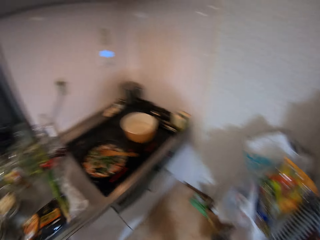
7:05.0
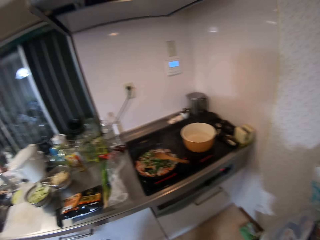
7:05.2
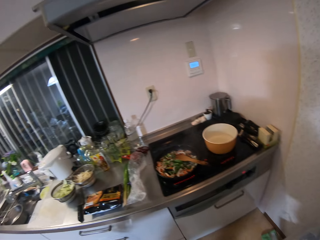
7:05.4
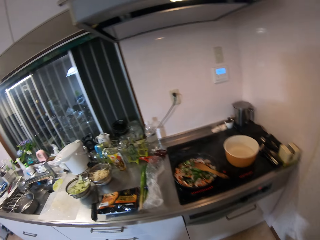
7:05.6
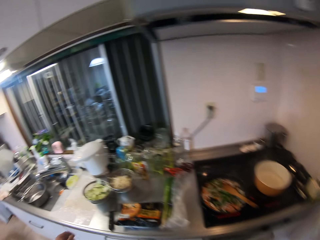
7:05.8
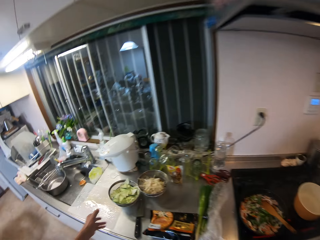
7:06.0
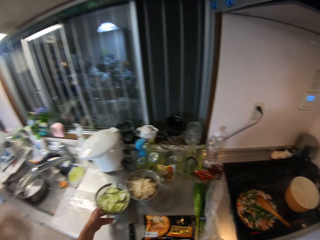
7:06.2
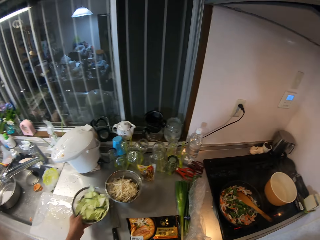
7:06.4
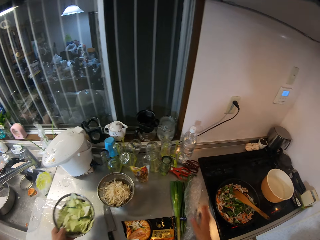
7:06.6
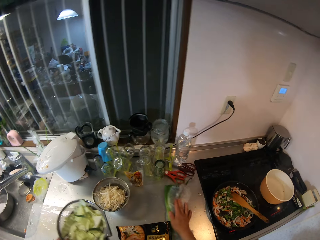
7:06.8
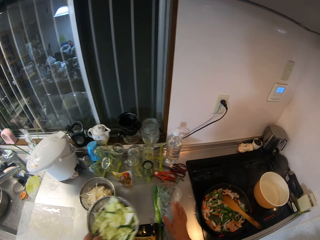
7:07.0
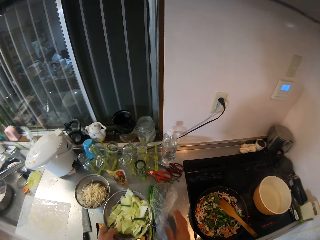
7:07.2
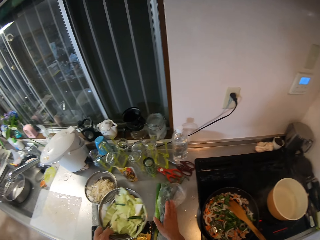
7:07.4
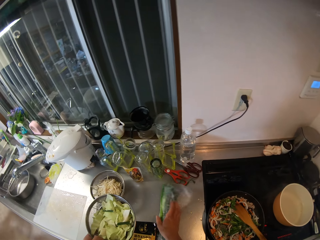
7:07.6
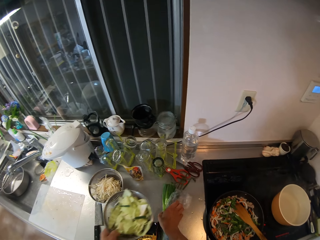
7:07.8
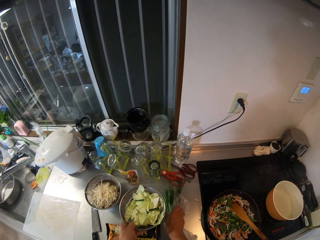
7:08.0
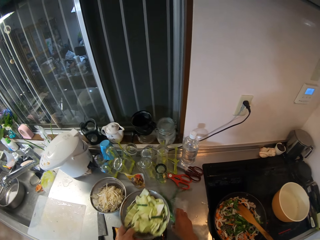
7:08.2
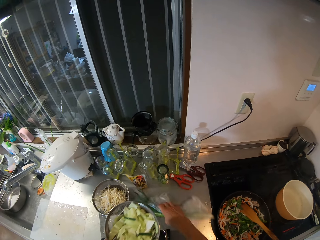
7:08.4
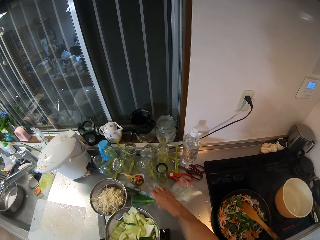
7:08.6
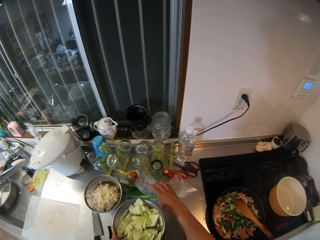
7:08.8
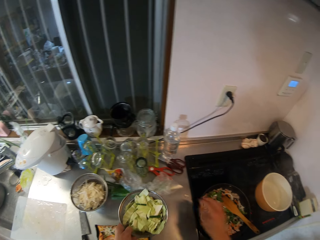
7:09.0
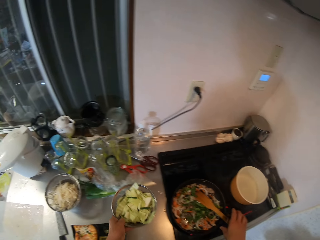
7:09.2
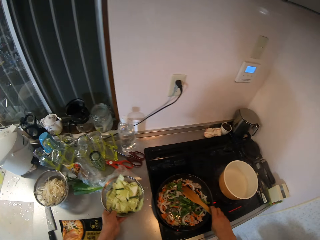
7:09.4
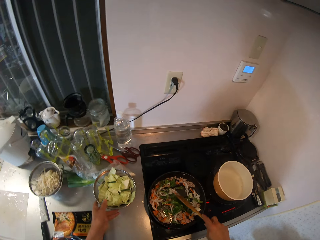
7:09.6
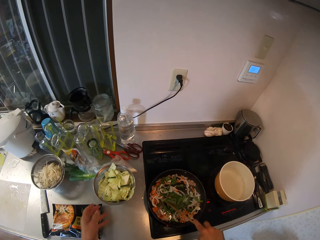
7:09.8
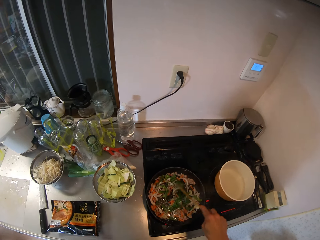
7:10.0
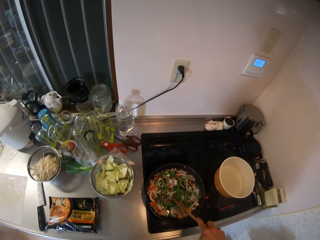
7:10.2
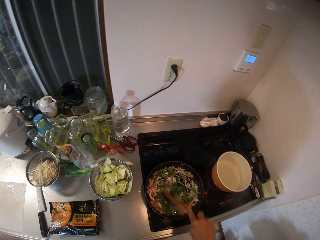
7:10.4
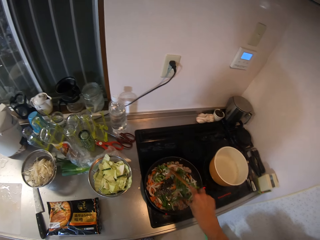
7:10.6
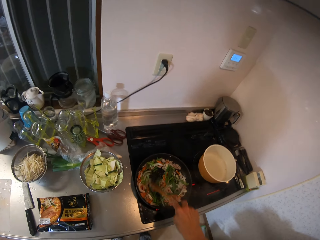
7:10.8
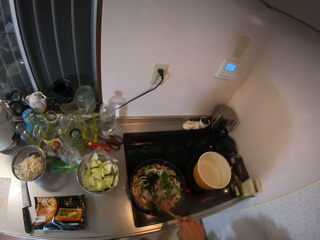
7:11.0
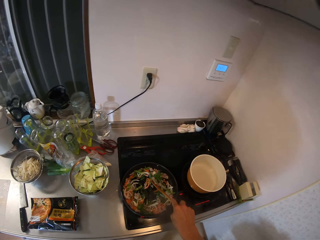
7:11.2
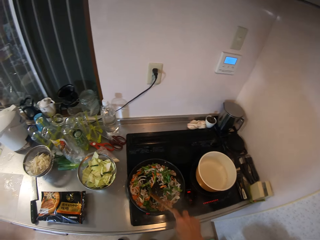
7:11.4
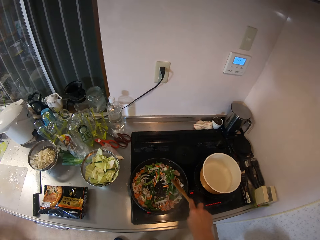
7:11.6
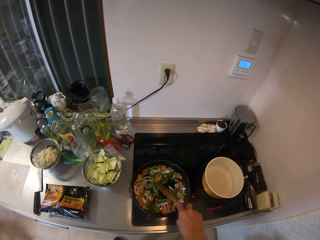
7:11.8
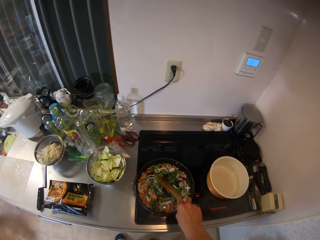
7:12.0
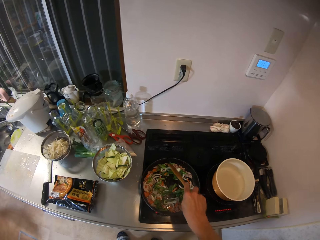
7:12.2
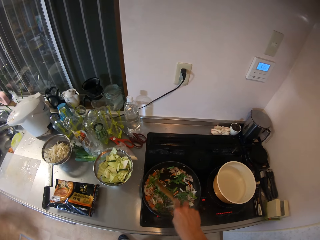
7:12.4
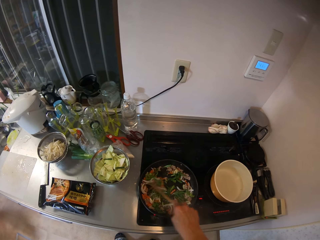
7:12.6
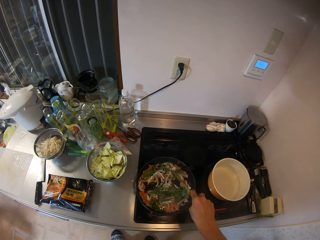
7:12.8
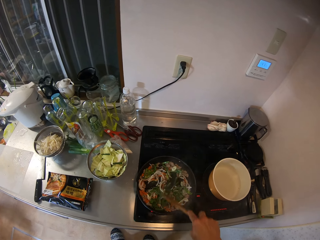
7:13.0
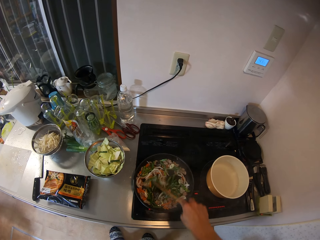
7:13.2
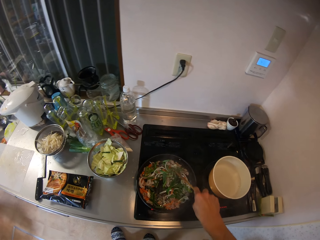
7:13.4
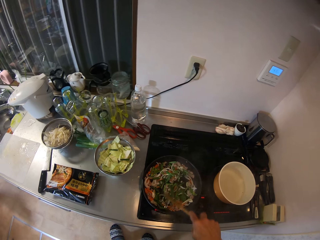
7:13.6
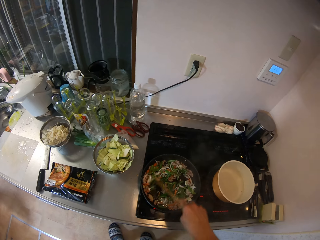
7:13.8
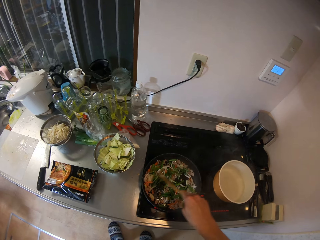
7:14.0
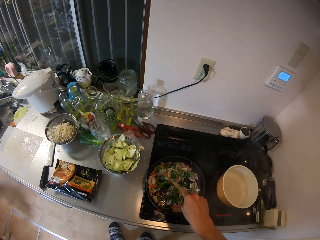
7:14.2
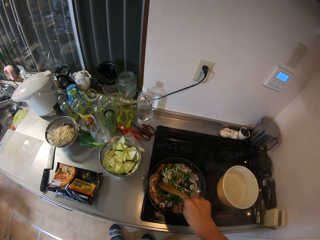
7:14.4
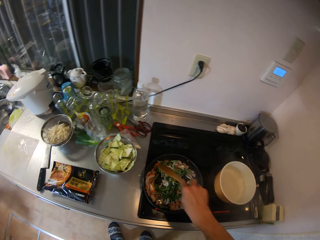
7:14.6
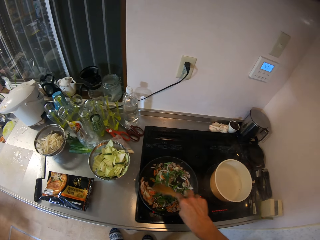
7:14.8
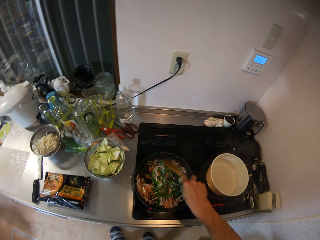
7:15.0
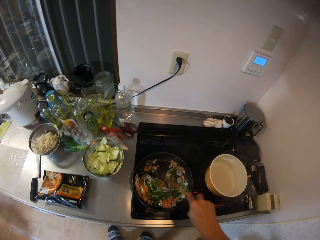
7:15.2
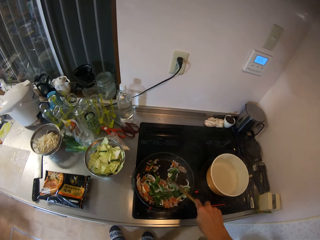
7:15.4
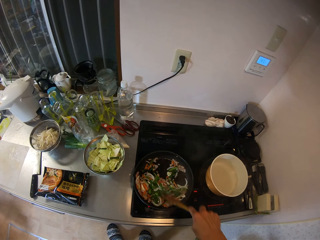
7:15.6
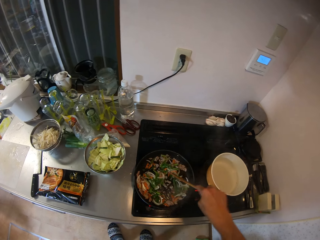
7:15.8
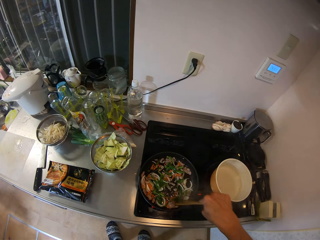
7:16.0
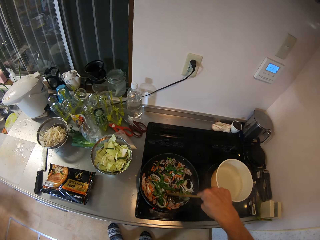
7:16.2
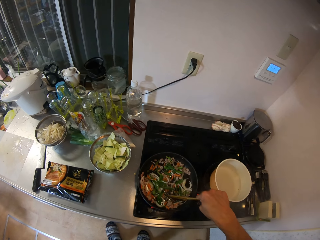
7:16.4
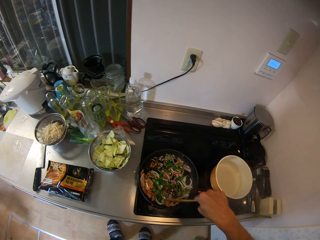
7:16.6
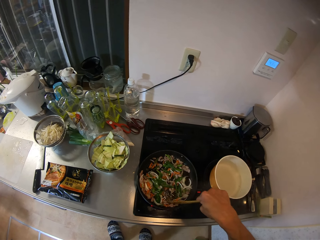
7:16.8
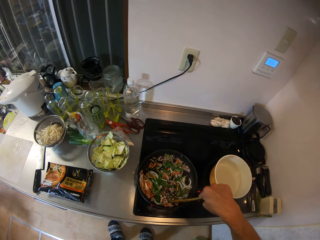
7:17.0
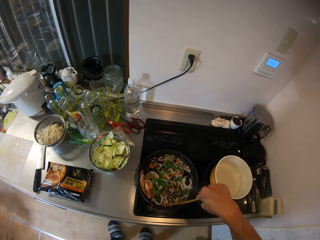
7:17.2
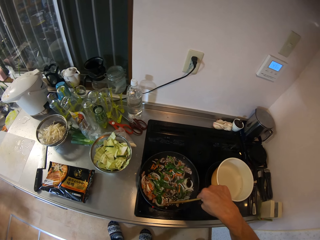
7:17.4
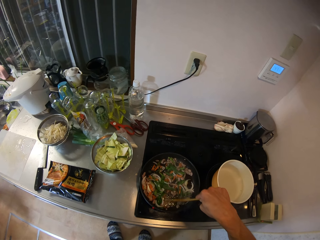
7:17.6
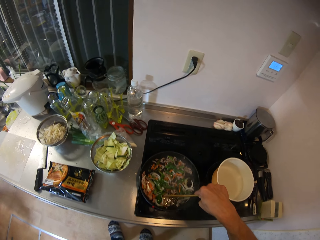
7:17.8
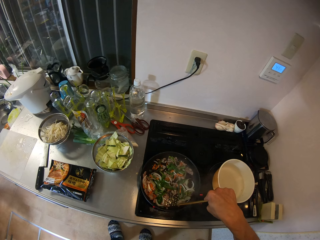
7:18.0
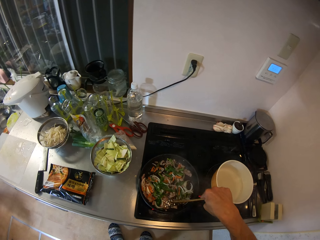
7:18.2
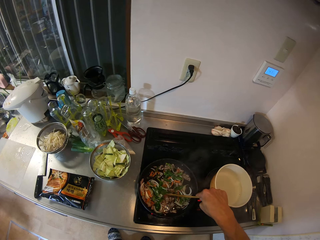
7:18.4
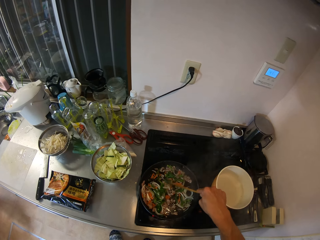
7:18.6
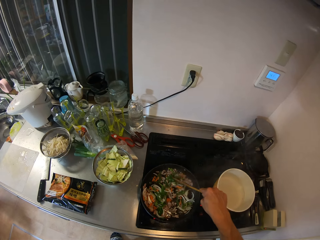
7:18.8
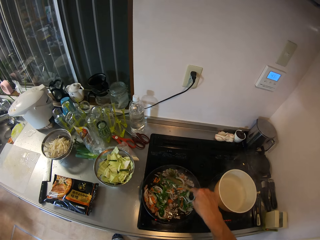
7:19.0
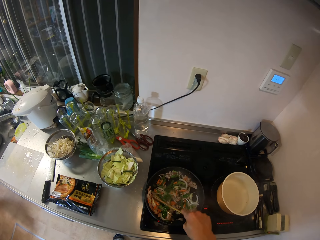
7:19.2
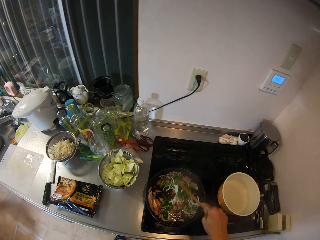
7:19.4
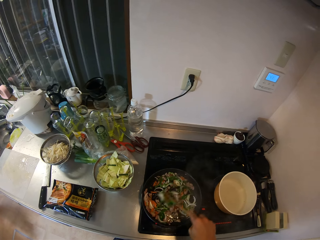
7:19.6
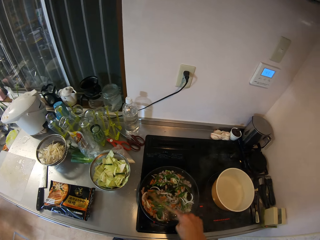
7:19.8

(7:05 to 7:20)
The camera wearer moves direction. They adjust the vegetable on the kitchen cabinet. They pick up the sieve. They pick up a paper and move the paper. They hold a cooking spoon or spatula. They stir the stir fry with the spatula. They stir the food. They stir the food again.

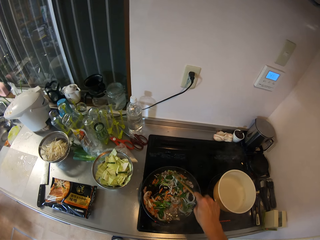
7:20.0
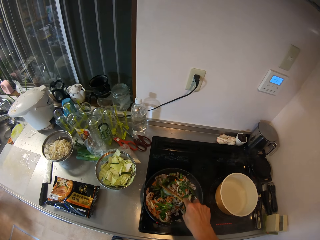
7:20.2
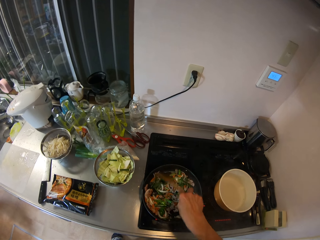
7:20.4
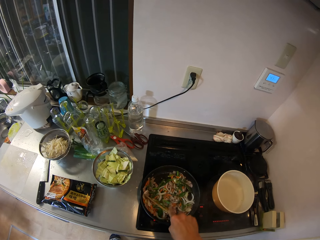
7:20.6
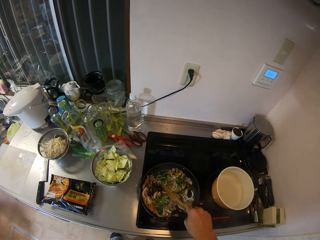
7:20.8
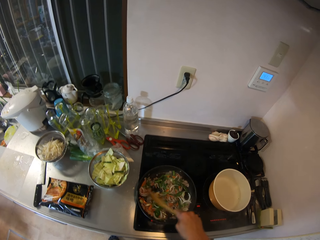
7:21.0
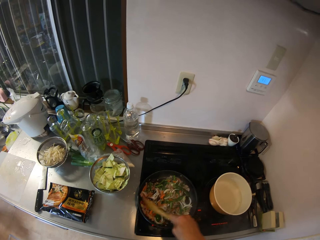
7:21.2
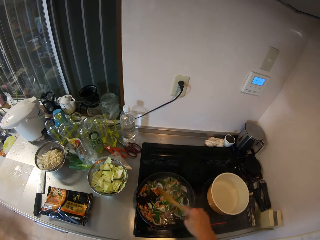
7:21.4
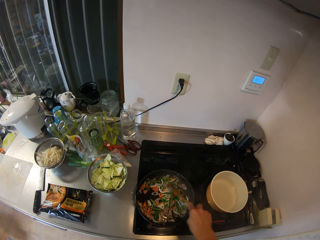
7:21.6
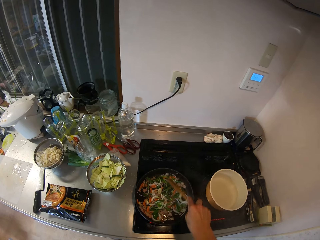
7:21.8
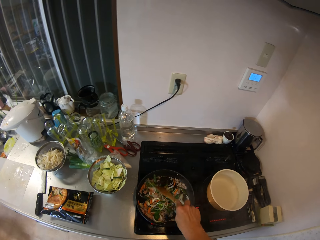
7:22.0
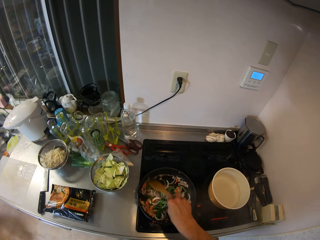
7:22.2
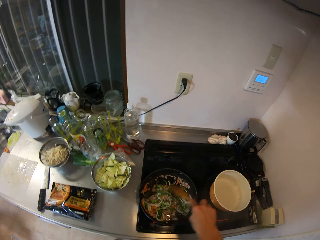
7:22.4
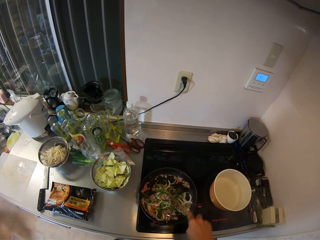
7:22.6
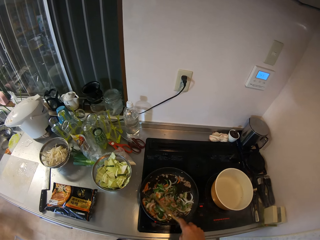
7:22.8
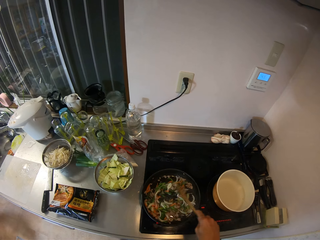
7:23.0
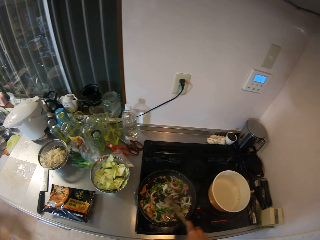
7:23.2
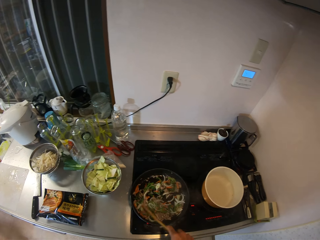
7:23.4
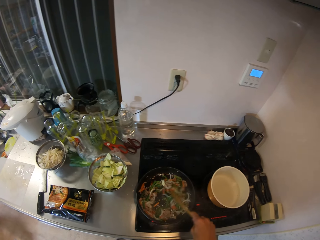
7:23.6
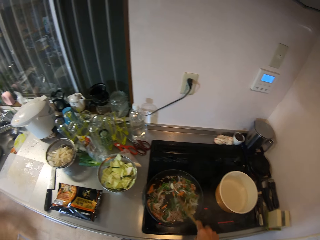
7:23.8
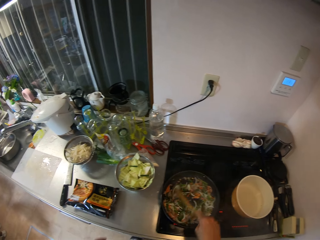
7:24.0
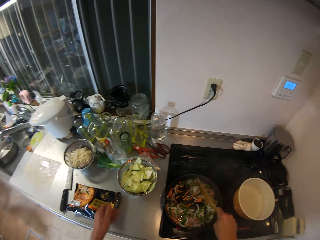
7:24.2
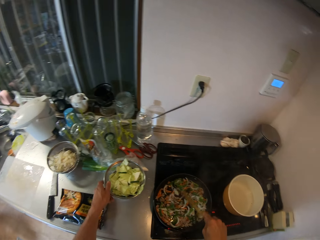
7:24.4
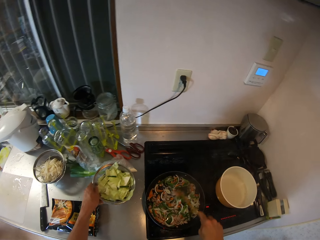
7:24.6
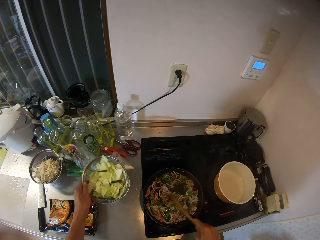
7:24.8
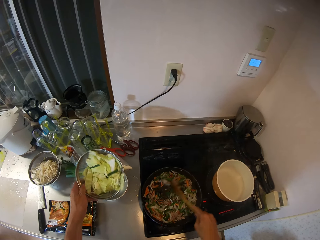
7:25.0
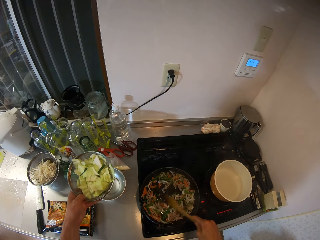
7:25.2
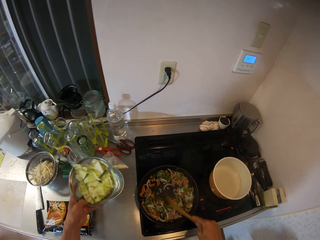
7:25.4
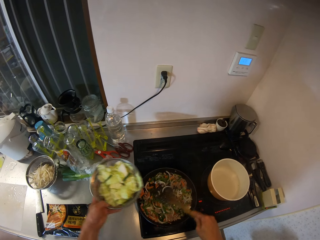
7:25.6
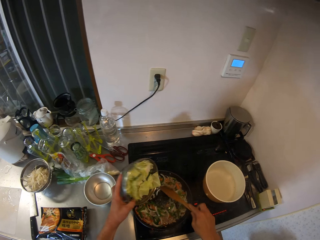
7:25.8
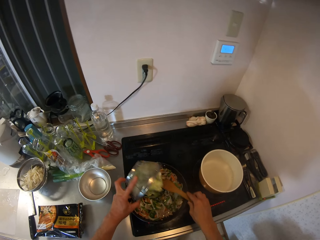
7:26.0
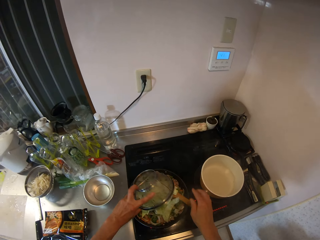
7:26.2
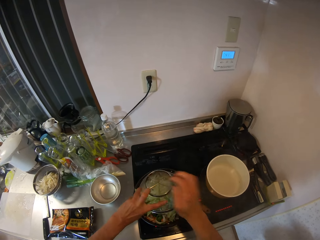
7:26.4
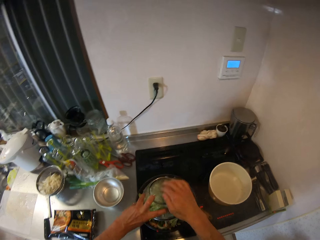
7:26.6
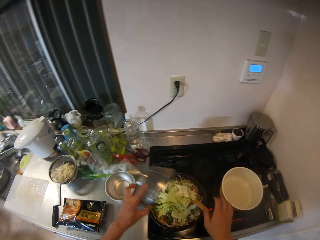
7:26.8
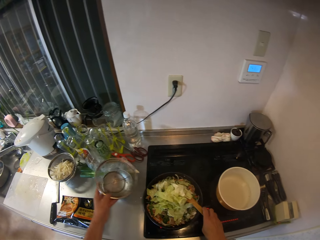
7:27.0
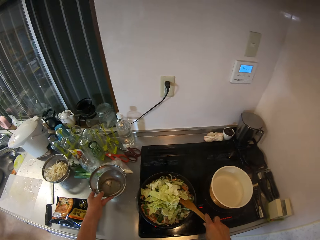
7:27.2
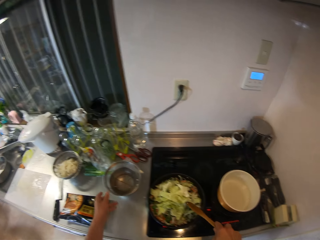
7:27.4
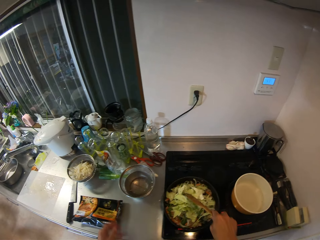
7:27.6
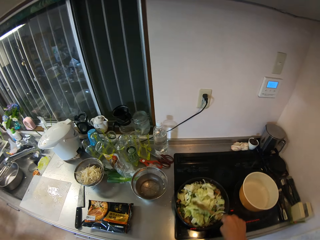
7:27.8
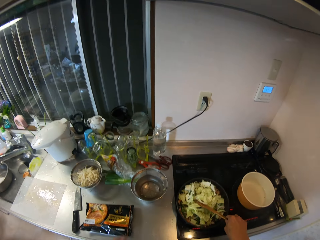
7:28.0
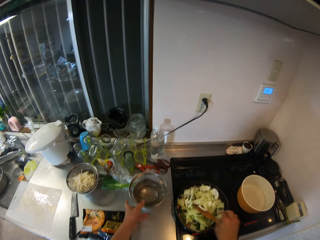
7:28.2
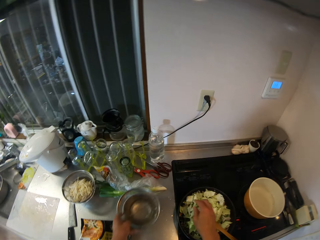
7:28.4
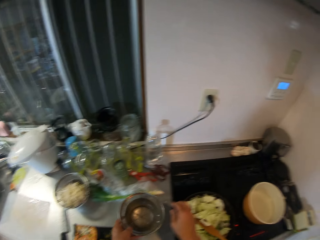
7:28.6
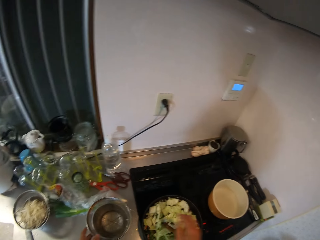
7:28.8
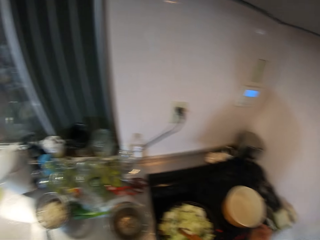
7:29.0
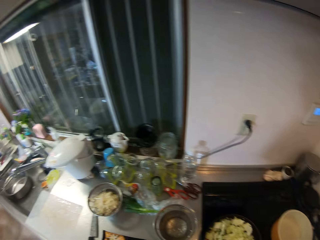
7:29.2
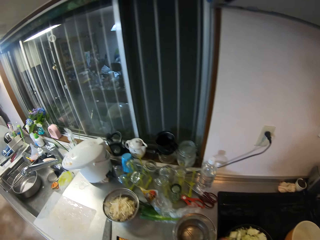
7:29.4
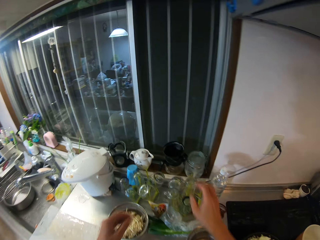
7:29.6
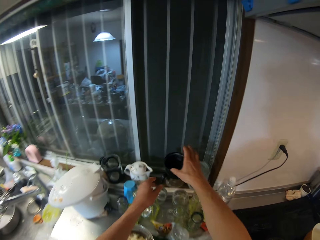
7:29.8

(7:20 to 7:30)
The camera wearer stirs the food. They carry the sieve of vegetables on the kitchen cabinet. They pick up the sieve. They pour the vegetables inside the stir fry. They drop the sieve on the kitchen cabinet. They stir the stir fry with the spatula. They pick up the sieve.
